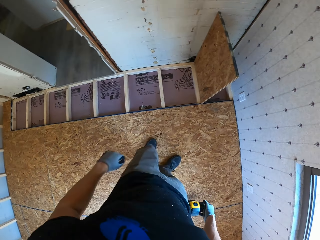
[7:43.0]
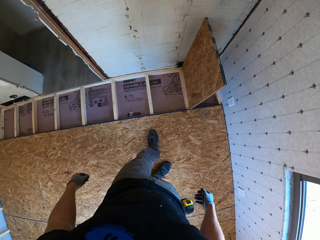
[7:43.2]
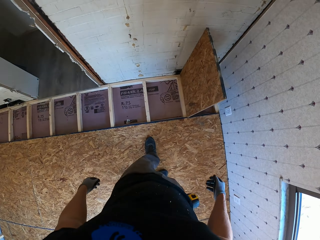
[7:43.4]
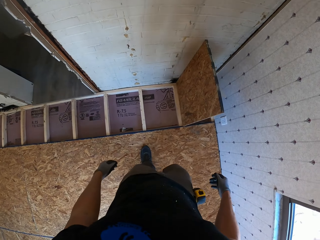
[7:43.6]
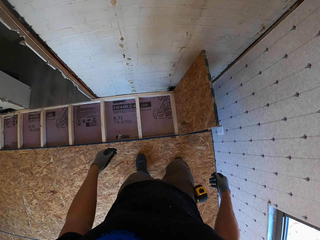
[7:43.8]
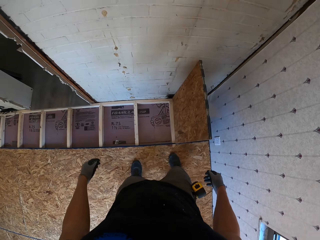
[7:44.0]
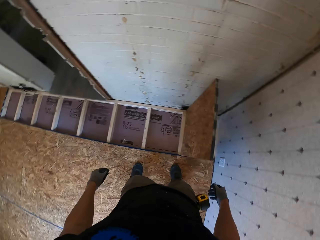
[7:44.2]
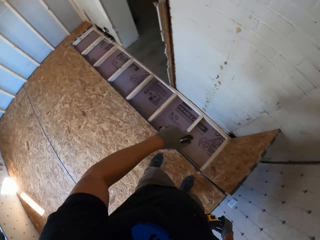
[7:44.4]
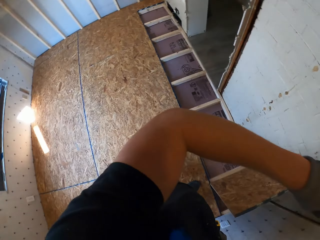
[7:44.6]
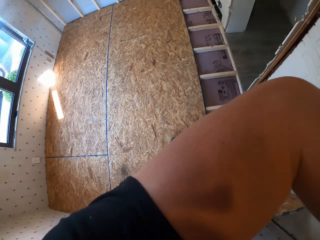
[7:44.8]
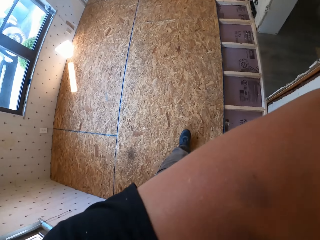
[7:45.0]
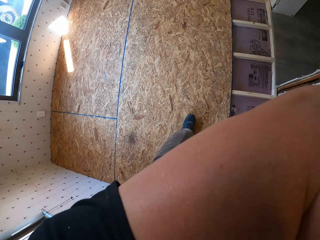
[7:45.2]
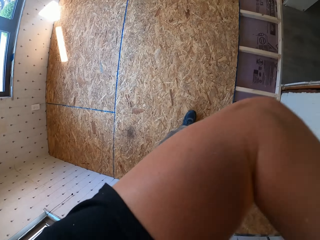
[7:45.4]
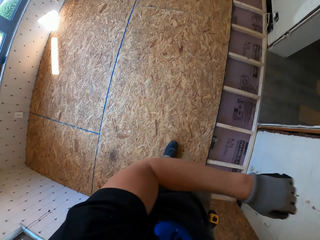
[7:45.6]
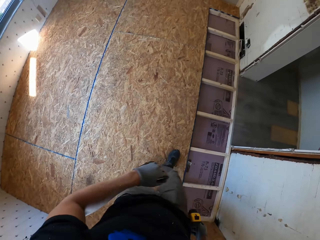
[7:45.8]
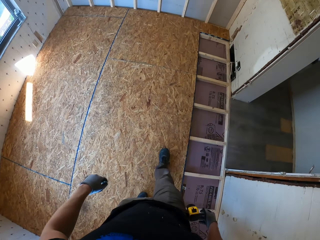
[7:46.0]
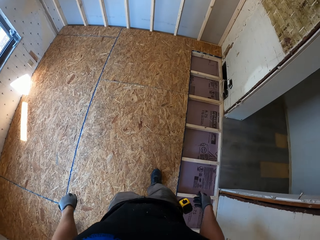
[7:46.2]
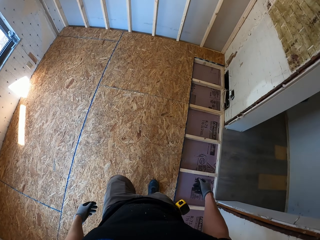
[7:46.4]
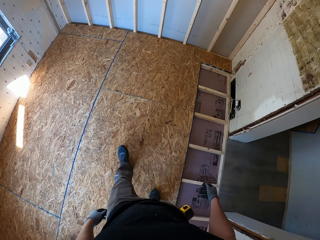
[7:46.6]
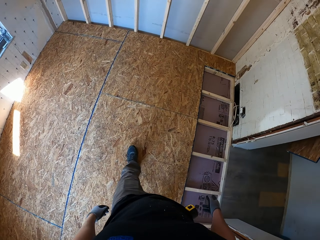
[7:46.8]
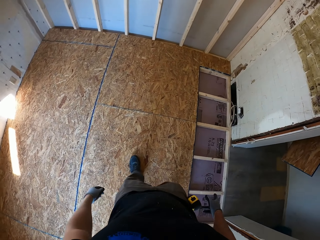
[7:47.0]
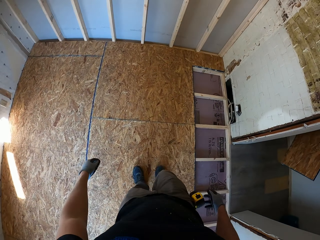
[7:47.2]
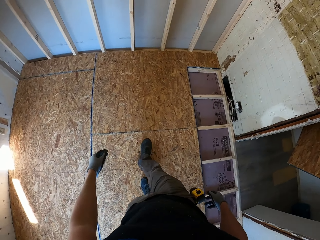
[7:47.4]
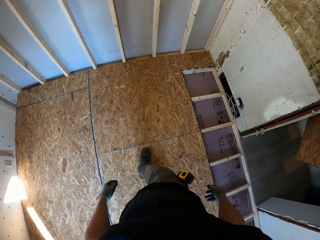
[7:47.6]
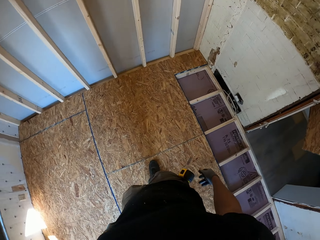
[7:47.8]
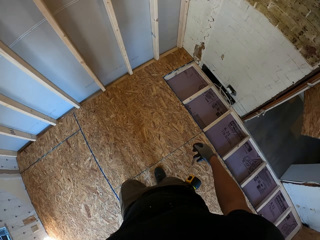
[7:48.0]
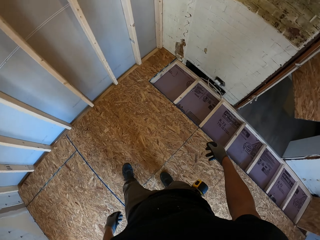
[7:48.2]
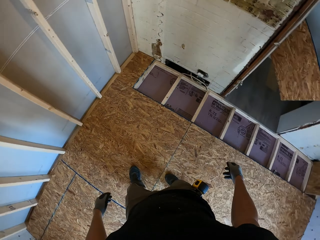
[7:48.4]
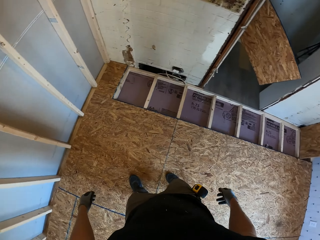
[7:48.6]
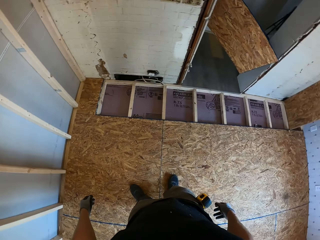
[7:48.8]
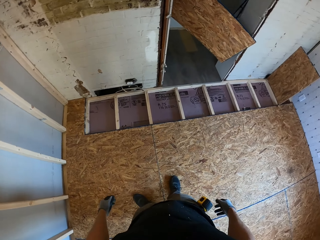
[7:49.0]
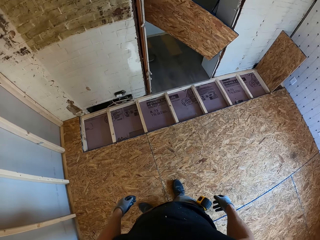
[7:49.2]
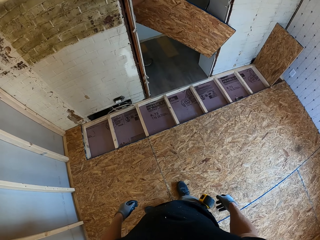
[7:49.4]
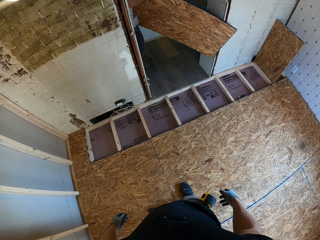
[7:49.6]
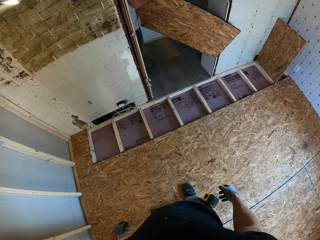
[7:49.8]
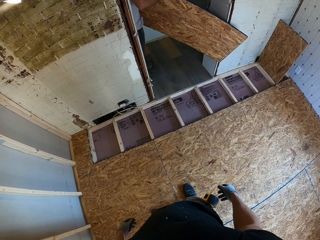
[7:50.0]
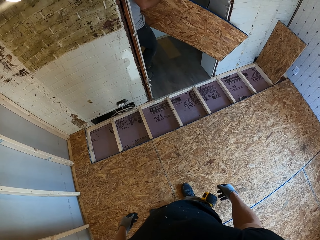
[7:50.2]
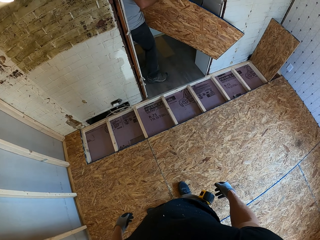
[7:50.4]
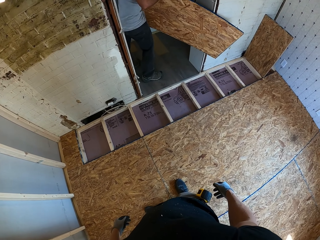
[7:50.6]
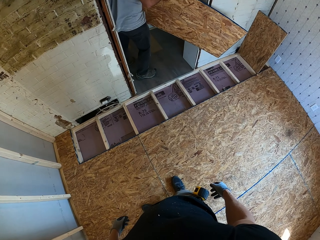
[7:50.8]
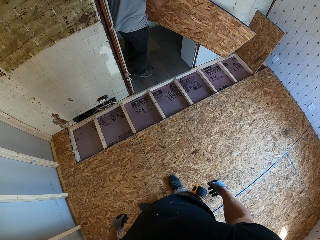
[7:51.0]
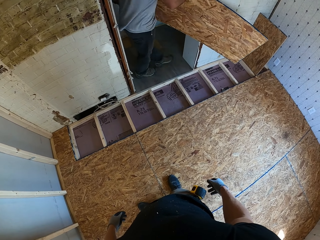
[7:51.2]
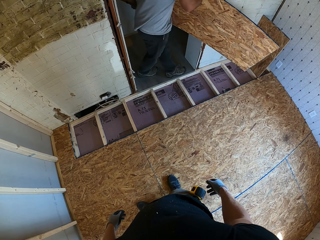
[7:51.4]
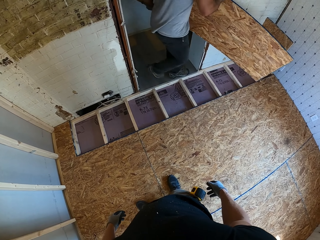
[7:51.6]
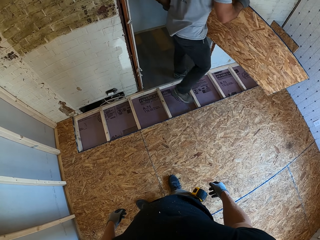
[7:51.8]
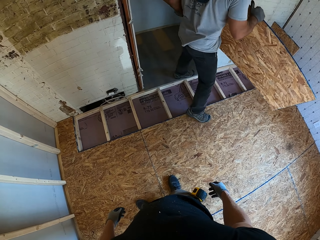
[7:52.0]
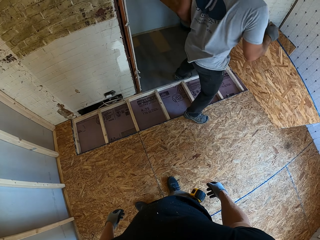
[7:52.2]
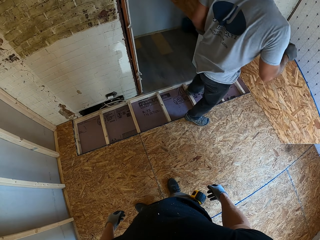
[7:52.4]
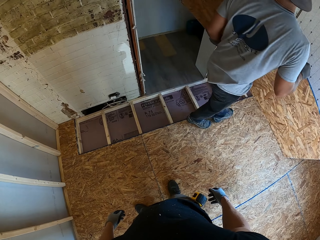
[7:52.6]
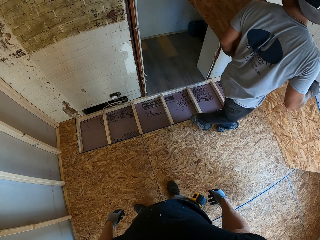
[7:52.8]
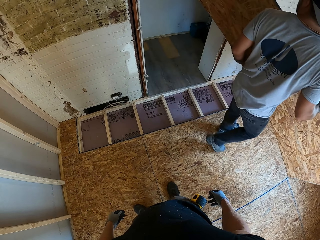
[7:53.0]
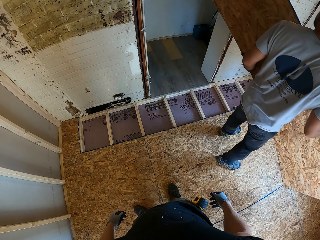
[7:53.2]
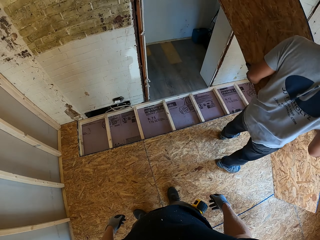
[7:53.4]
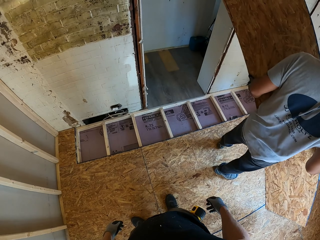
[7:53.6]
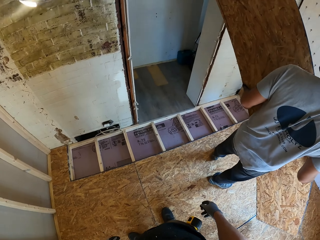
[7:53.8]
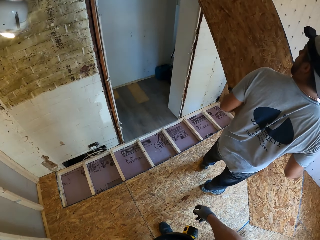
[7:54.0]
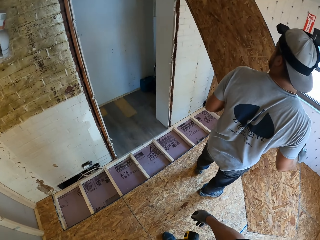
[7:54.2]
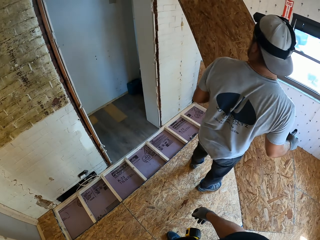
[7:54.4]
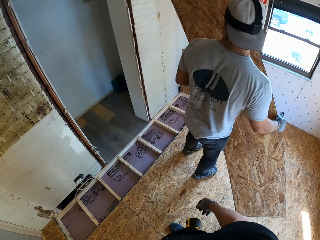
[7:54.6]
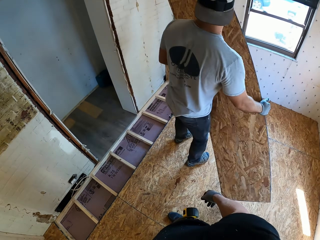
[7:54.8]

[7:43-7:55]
The camera wearer raises his elbow. A man holds a plywood. The man brings in a big wood.

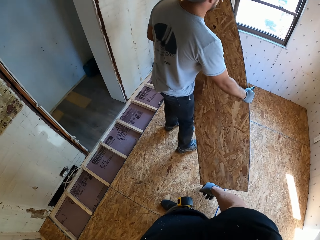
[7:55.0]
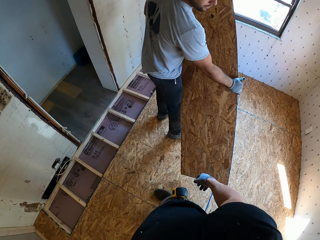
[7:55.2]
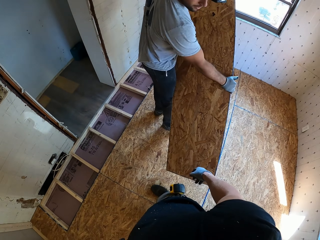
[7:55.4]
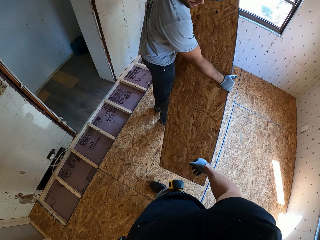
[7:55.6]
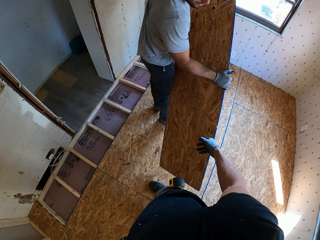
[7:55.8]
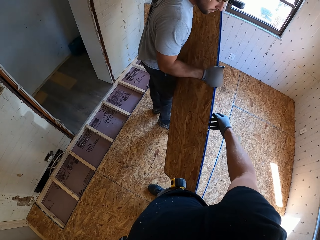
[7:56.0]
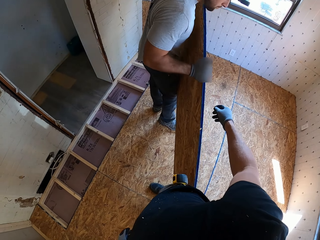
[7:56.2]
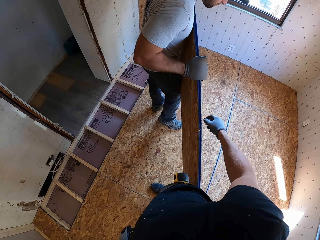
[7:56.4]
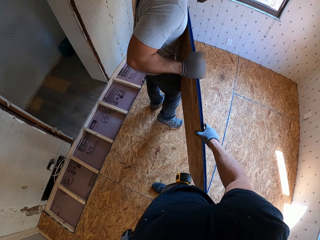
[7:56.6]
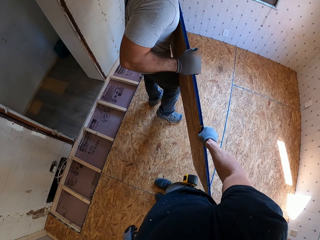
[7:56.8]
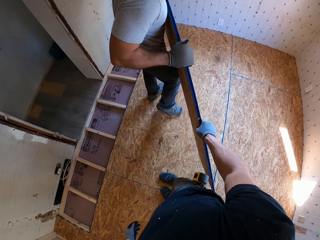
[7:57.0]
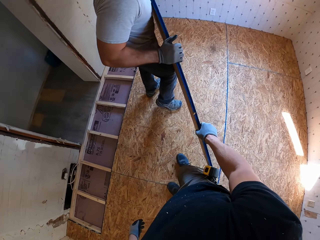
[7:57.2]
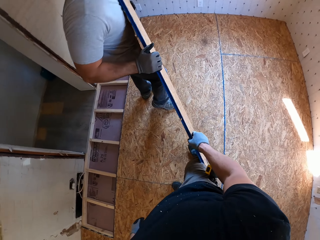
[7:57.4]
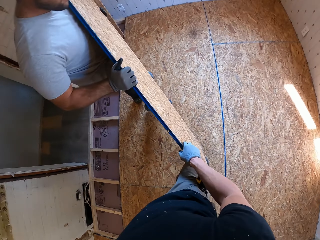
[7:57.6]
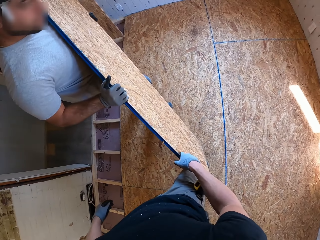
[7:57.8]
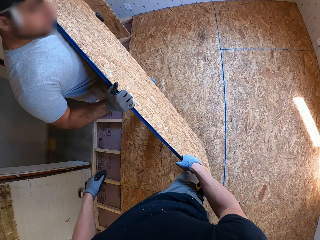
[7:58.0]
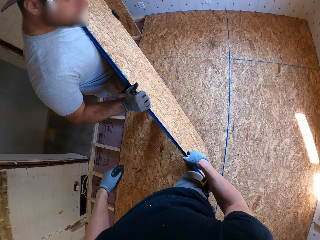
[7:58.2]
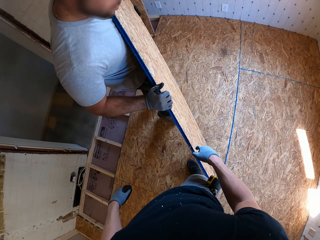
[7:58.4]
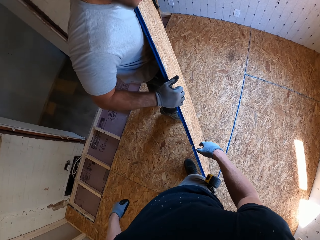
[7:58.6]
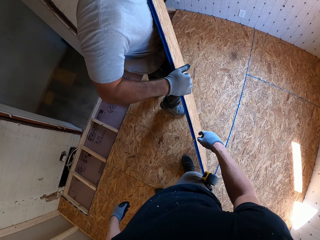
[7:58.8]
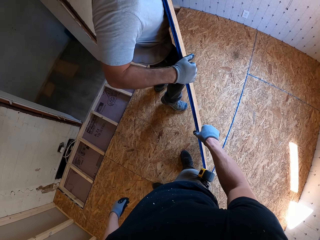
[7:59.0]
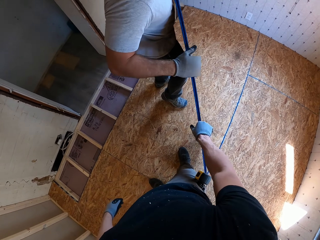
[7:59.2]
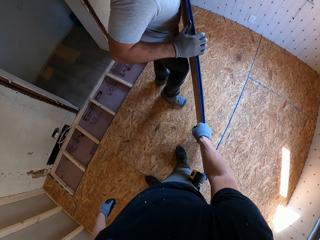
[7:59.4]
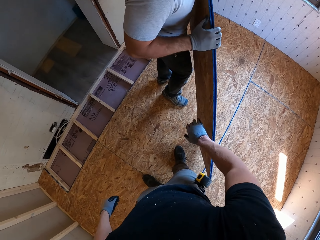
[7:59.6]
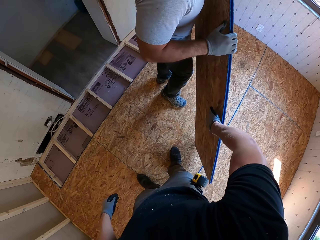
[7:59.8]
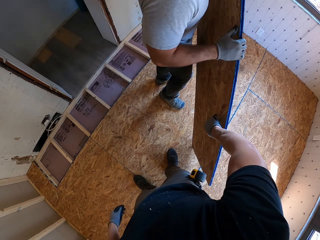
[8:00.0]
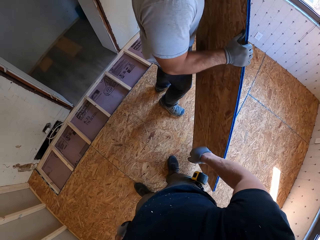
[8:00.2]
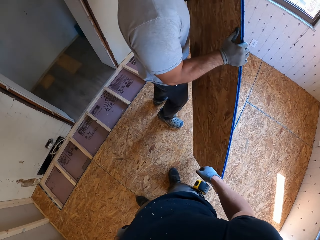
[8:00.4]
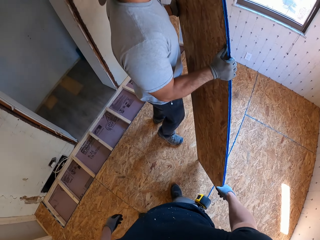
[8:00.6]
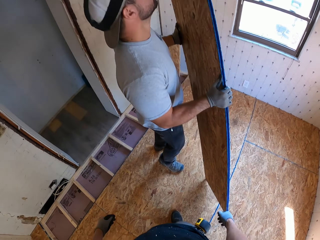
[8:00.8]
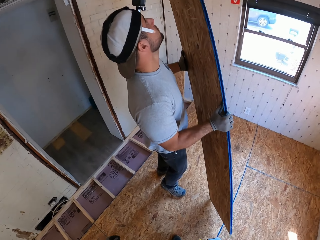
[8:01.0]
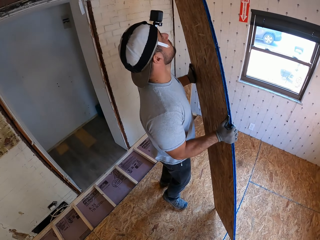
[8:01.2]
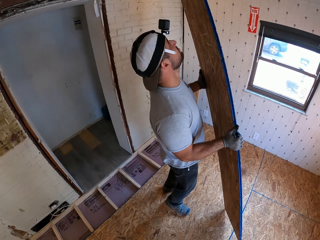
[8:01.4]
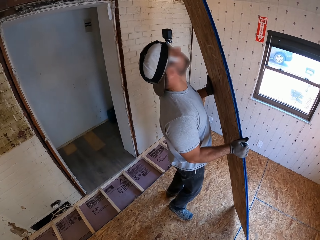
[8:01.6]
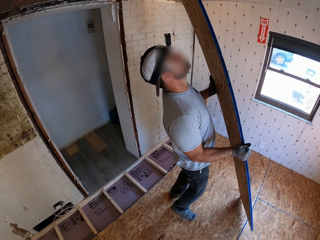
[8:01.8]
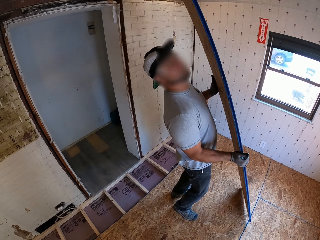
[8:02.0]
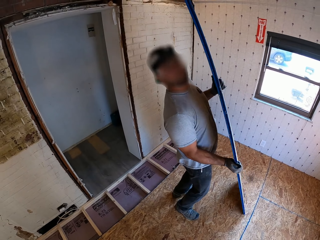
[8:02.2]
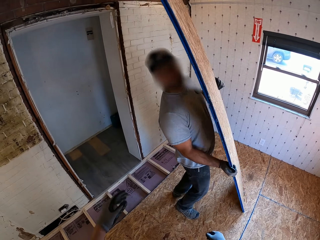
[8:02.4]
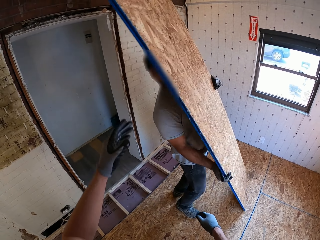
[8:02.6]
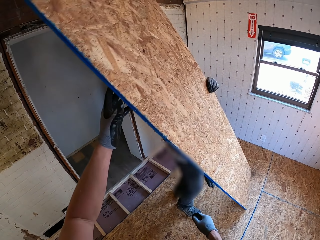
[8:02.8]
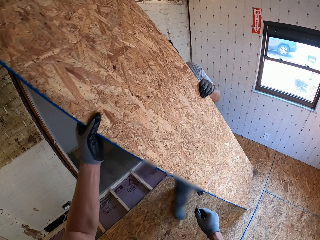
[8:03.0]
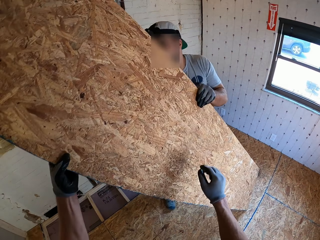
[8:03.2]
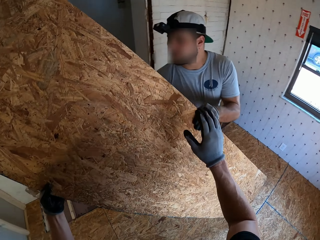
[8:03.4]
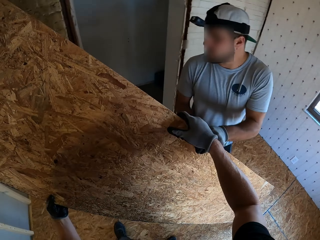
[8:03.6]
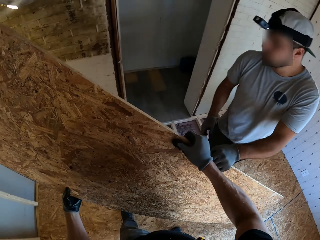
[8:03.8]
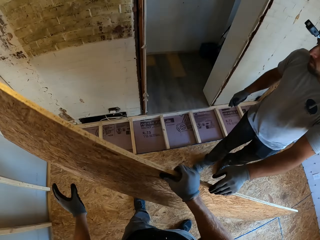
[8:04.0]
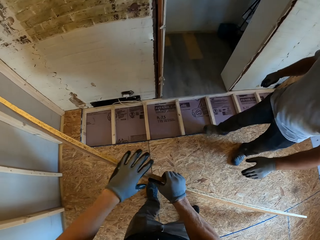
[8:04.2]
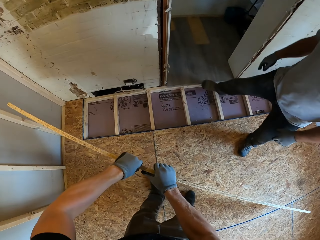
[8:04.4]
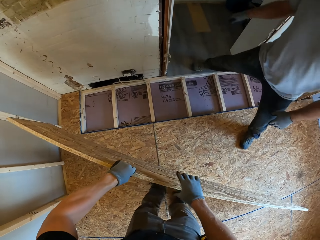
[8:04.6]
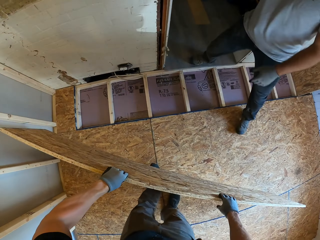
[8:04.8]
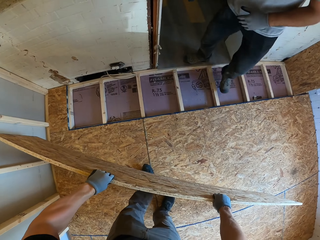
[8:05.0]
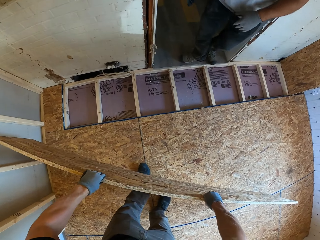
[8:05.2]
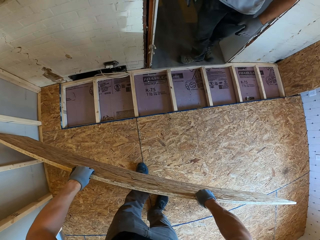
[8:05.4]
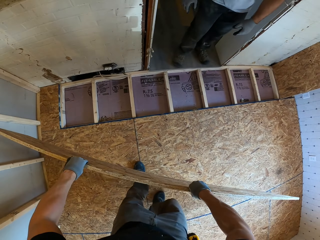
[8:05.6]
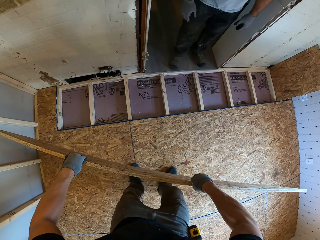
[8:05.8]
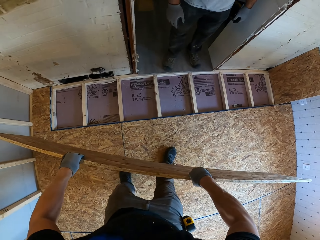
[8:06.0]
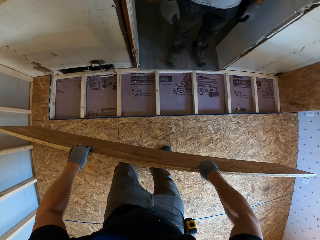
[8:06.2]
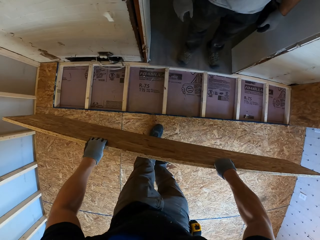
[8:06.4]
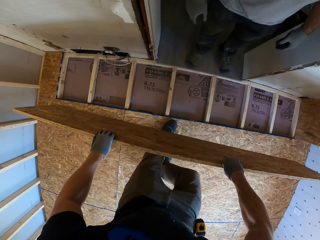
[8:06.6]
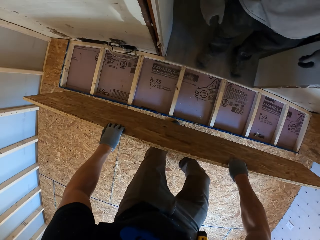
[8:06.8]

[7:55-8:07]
A man passes the wood to the camera wearer. The camera wearer takes a plywood from the man.
